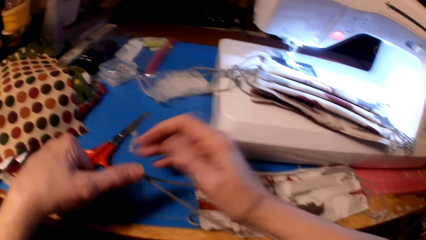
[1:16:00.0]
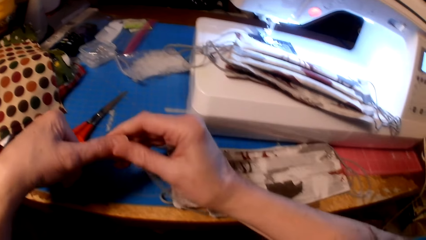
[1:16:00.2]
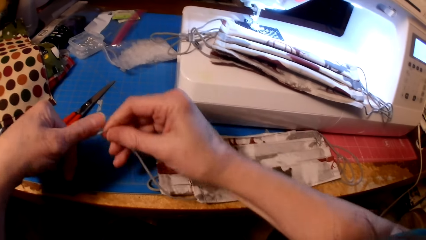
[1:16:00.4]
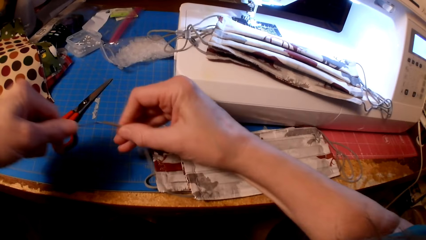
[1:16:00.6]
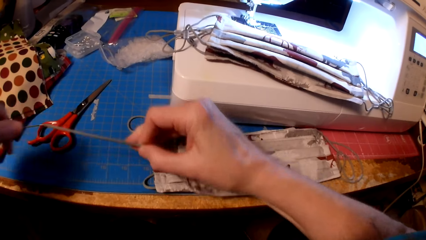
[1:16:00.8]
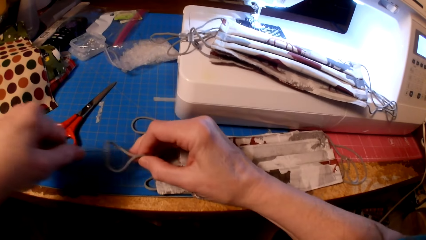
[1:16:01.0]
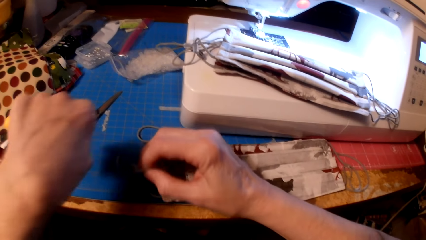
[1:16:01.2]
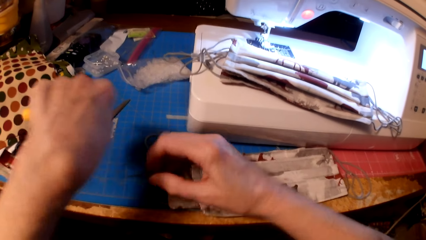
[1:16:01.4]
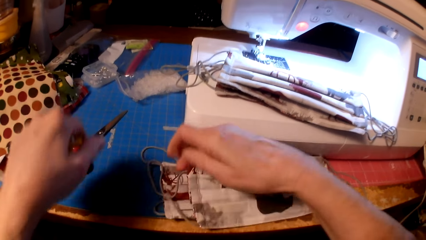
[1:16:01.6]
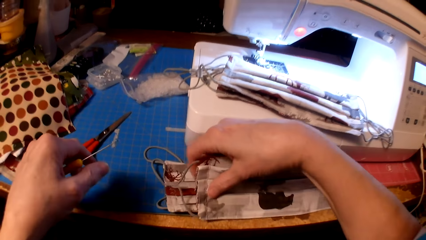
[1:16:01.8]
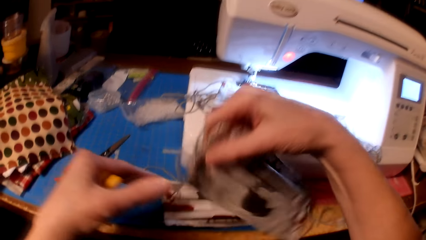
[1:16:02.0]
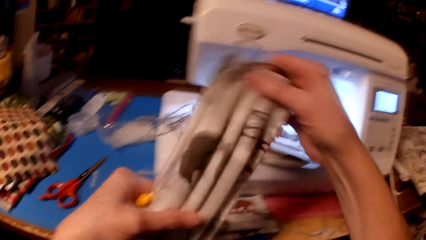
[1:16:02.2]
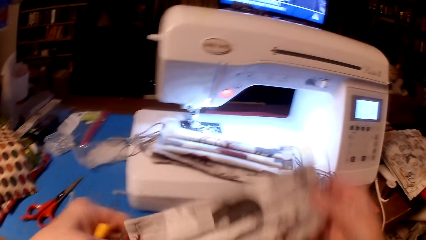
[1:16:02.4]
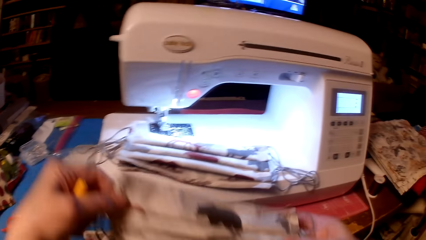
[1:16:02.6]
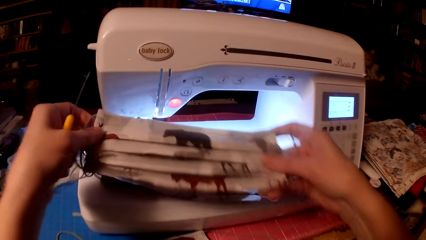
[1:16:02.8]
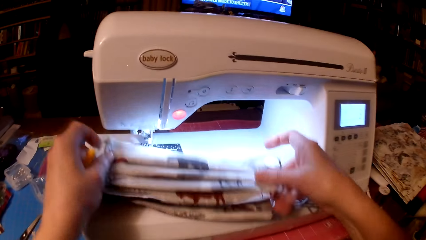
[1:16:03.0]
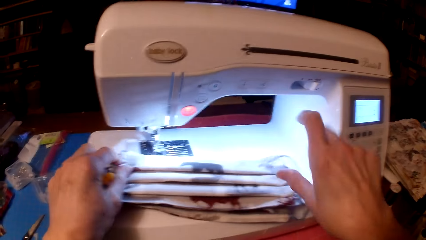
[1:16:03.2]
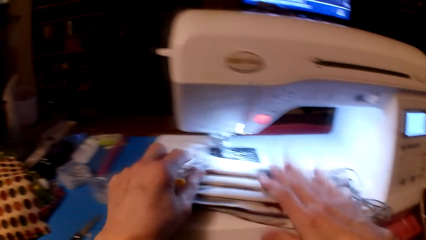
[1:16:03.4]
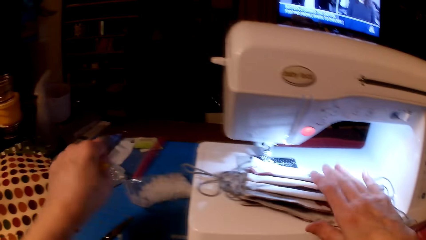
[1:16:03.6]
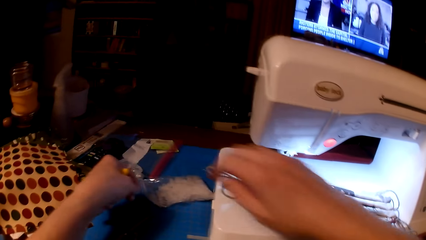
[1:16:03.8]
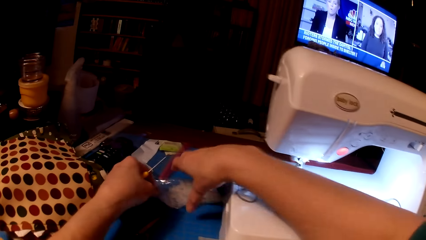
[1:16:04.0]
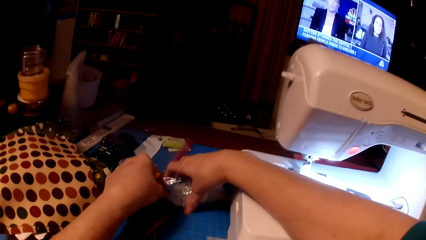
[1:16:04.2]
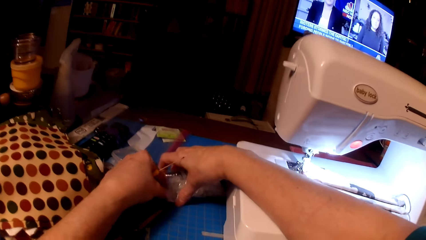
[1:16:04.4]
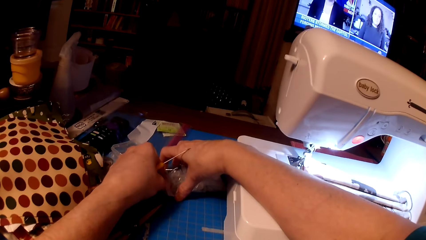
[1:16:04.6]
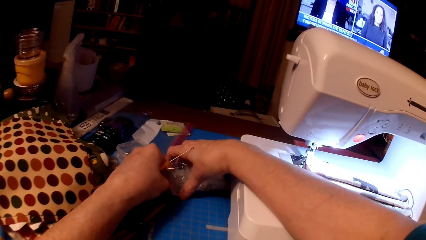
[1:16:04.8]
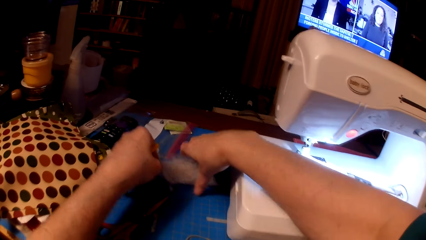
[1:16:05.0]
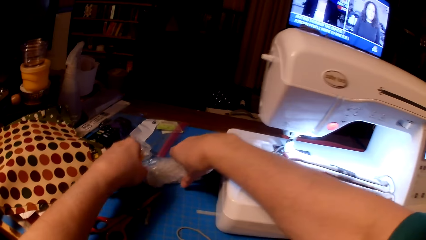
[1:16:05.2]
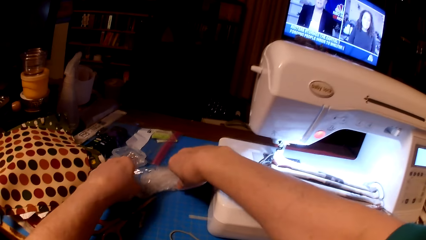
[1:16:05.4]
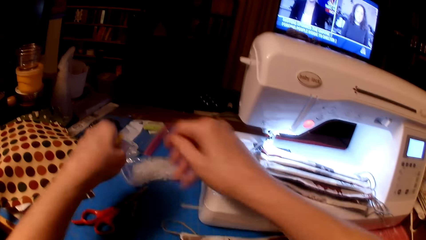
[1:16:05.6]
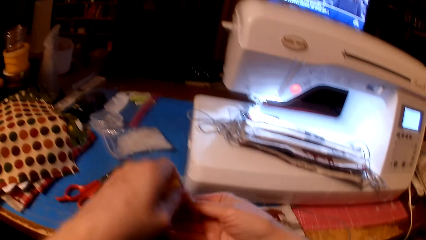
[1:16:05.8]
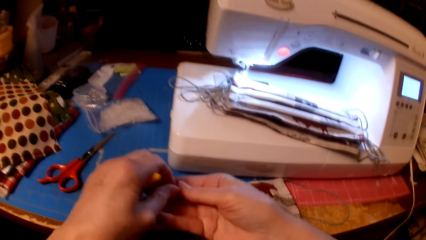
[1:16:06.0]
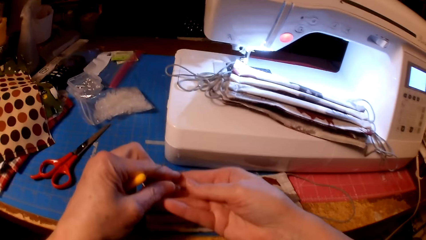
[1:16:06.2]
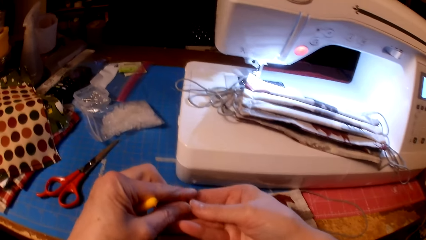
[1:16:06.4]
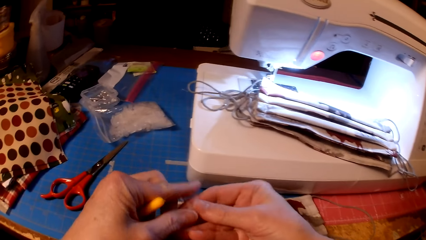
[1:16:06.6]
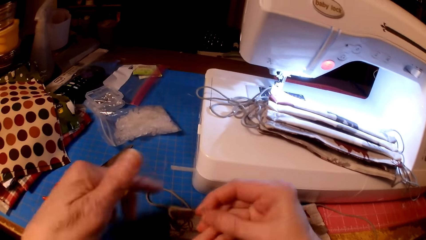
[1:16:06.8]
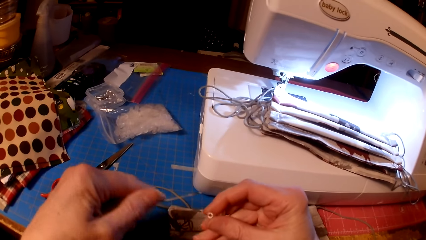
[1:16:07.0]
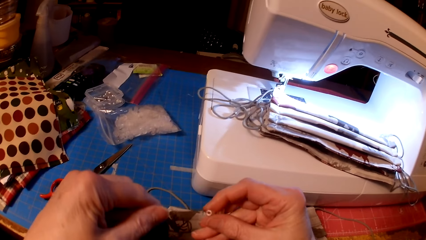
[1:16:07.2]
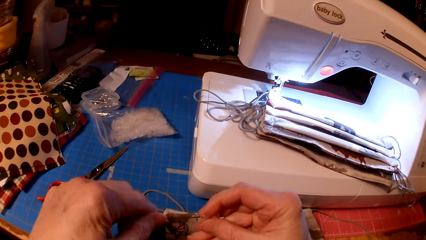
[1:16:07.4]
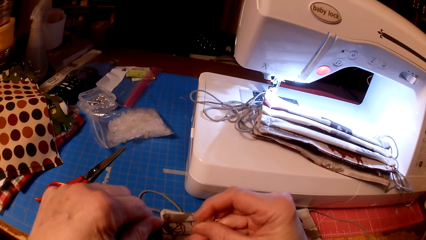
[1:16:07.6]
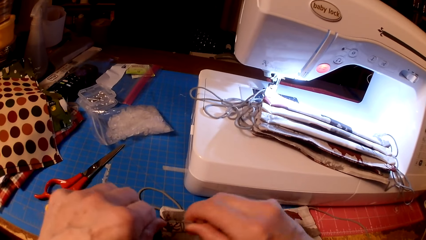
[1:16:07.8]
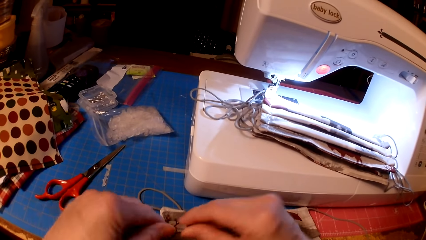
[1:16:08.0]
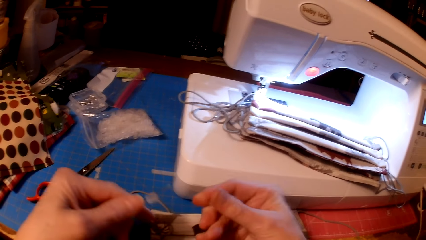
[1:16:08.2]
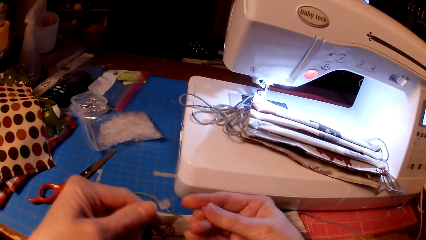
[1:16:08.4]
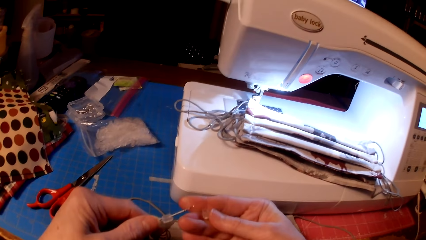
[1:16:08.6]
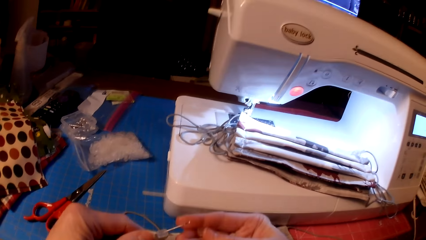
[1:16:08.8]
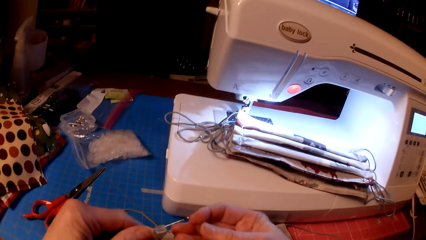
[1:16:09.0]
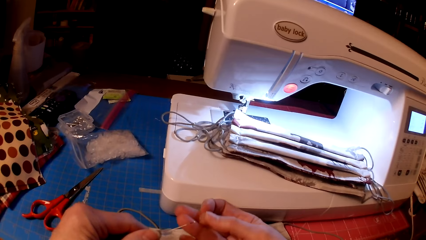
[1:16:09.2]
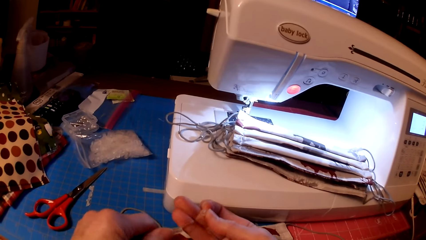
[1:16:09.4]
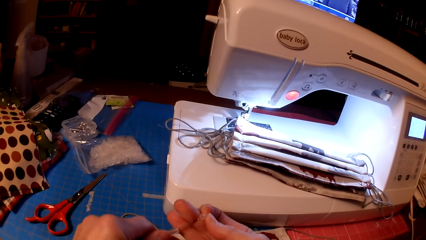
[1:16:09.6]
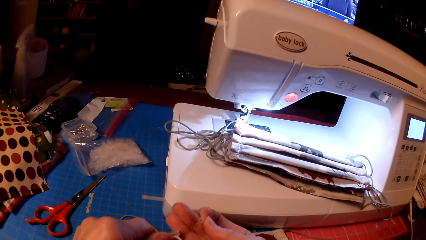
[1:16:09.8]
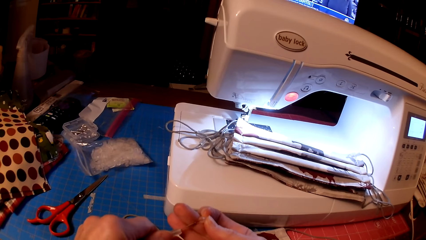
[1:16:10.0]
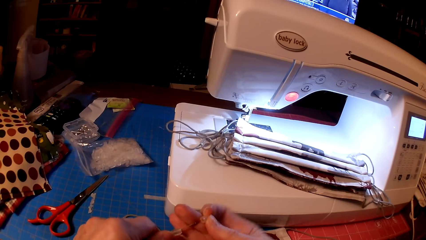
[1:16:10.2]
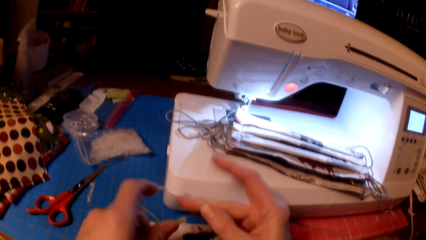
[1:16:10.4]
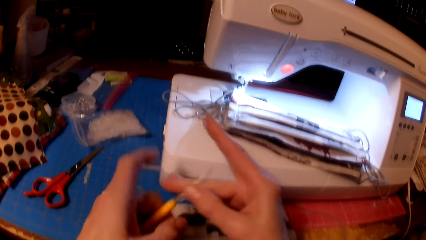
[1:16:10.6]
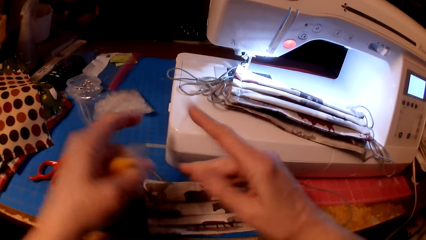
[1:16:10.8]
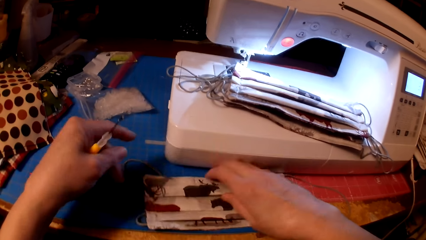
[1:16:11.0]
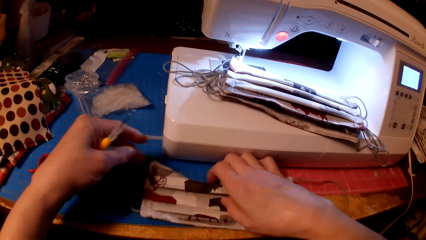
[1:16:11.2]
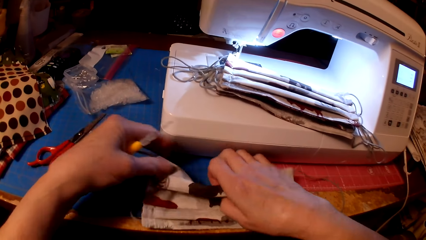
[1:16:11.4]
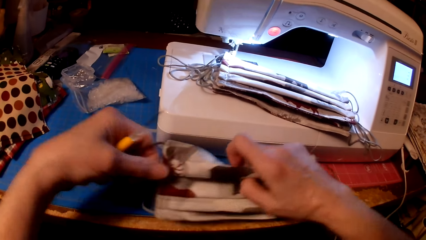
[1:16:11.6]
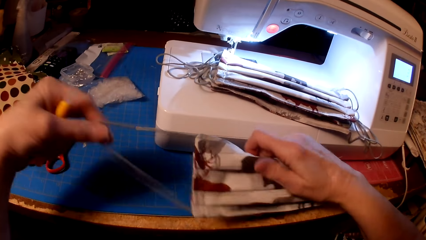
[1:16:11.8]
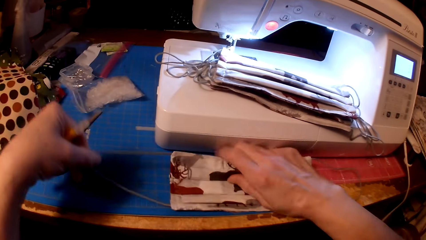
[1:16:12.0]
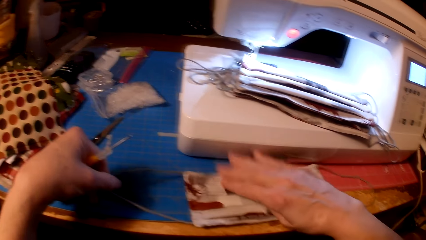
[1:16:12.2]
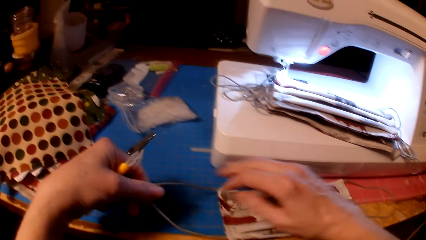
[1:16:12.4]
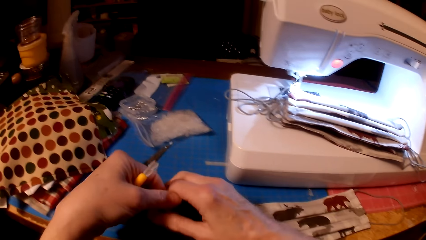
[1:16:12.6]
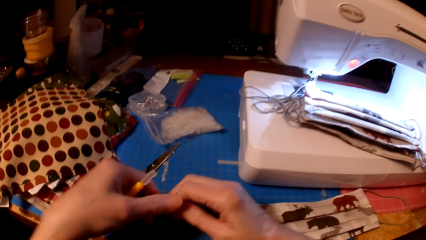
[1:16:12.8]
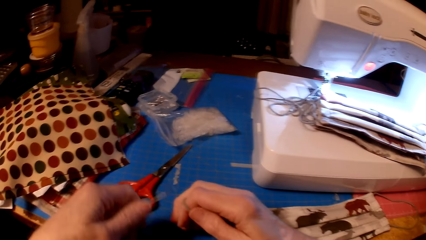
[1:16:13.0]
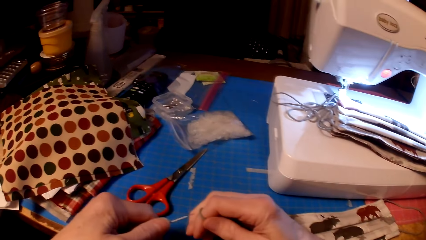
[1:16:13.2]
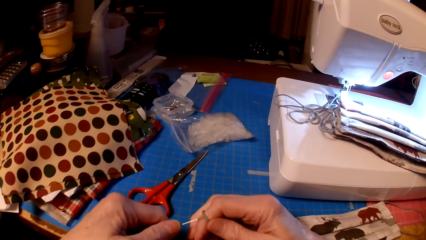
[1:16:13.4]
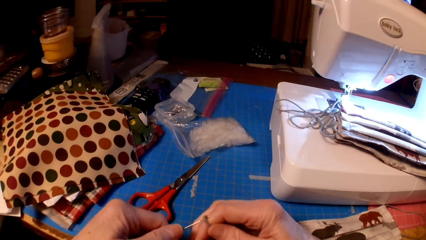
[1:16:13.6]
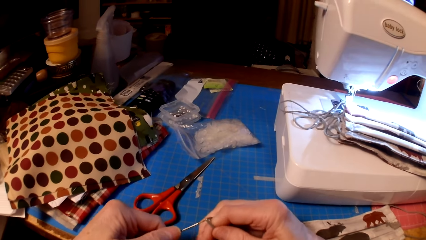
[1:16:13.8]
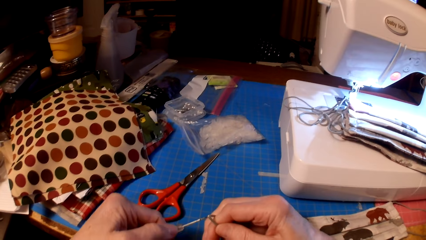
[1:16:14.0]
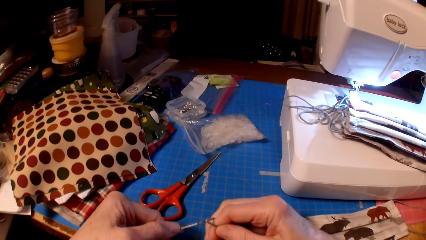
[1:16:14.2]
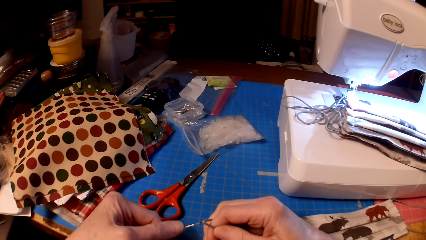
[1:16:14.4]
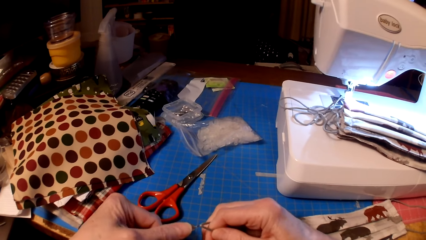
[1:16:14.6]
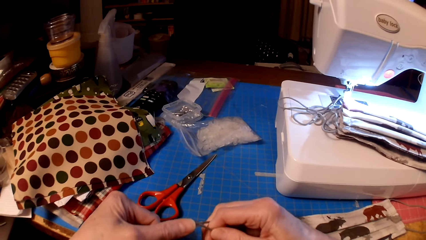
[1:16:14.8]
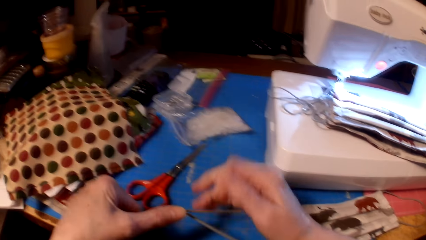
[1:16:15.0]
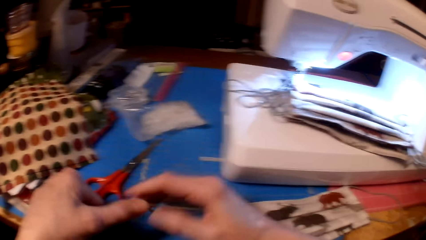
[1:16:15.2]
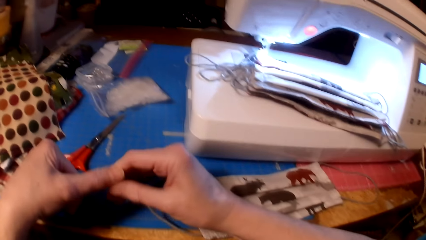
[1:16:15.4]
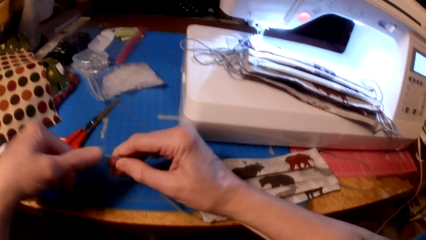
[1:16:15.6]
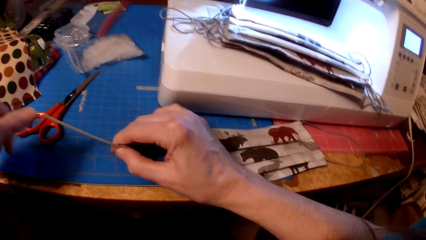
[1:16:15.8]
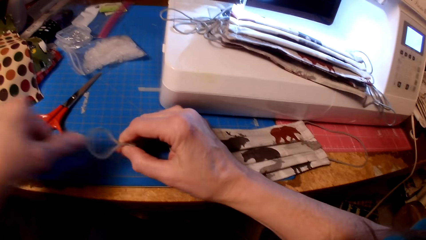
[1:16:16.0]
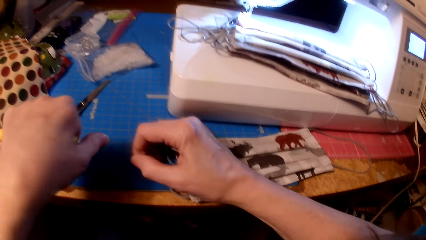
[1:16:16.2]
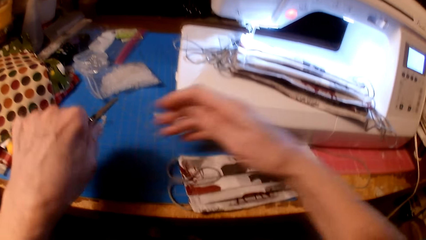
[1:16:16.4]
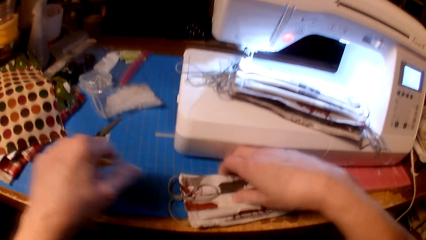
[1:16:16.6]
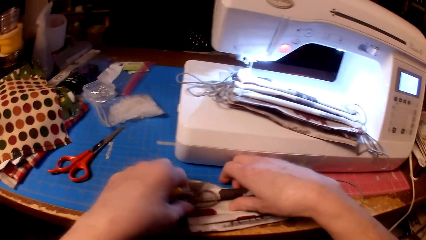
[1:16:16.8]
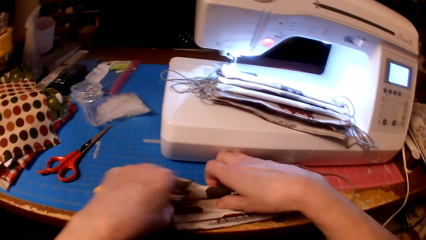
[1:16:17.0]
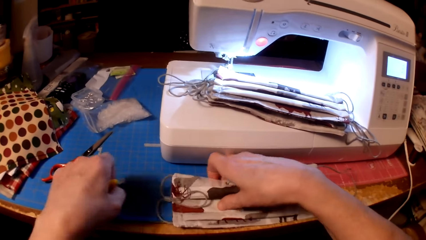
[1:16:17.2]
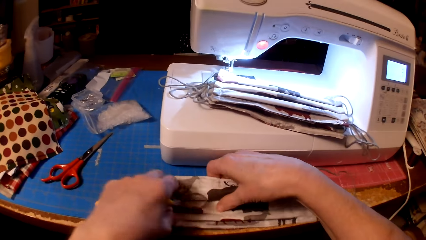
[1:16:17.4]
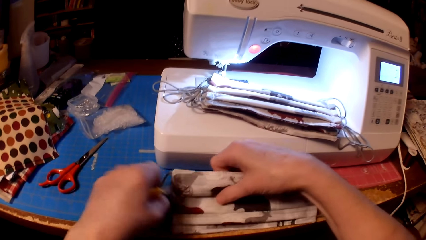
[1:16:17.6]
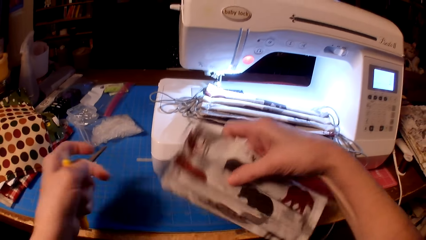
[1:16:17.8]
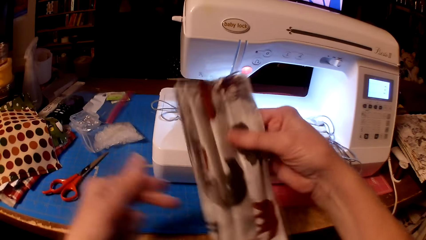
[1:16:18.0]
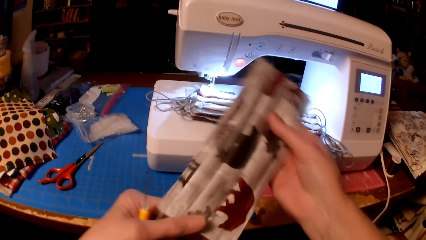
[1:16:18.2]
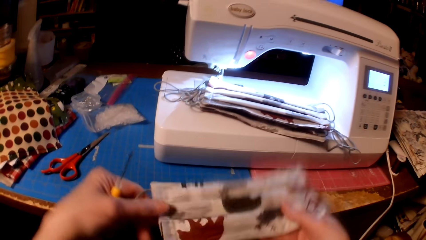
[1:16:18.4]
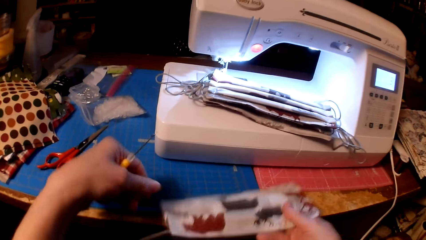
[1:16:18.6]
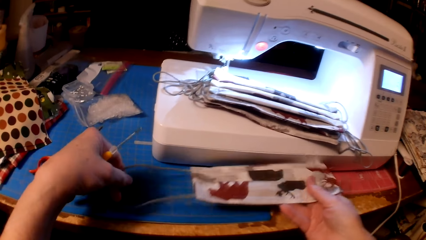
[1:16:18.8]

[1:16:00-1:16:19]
The camera wearer puts the fabric or mask on the sewing machine. They put the beads in the crochet. They put something on the screwdriver. They insert the beads in the mask. They pick the fabric. They put something on the fabric.
